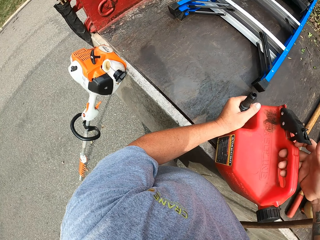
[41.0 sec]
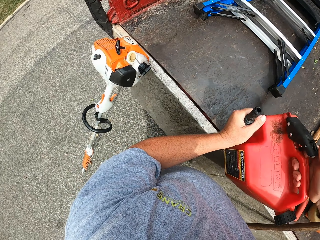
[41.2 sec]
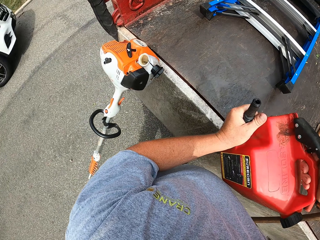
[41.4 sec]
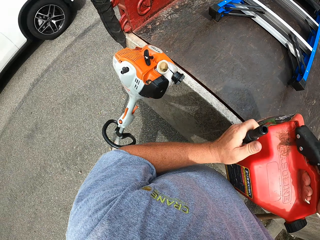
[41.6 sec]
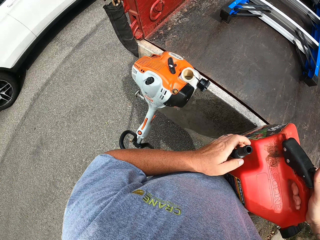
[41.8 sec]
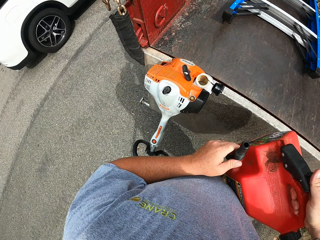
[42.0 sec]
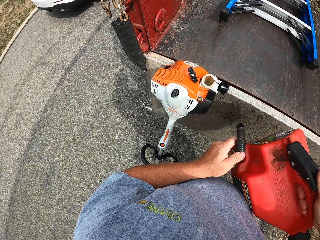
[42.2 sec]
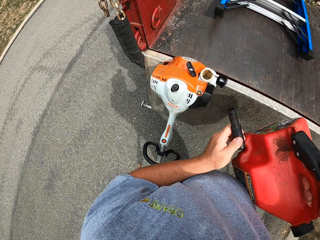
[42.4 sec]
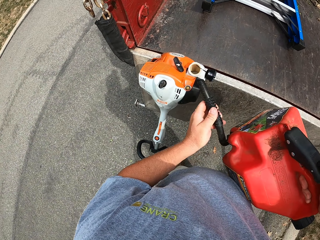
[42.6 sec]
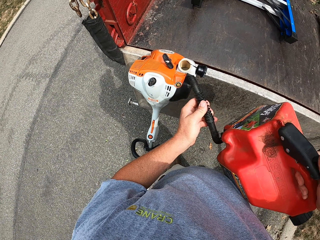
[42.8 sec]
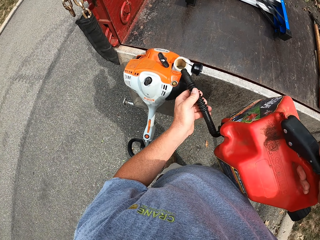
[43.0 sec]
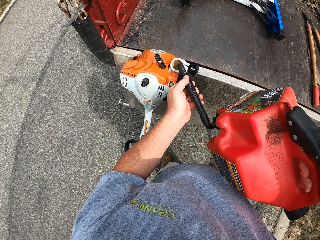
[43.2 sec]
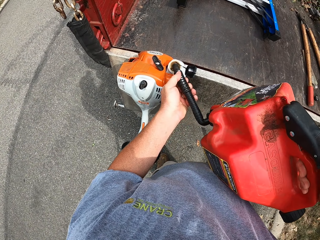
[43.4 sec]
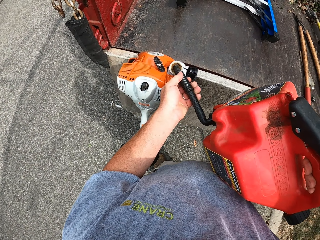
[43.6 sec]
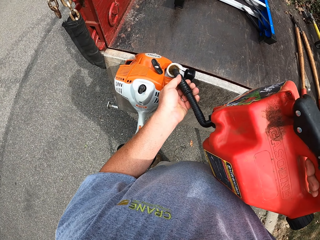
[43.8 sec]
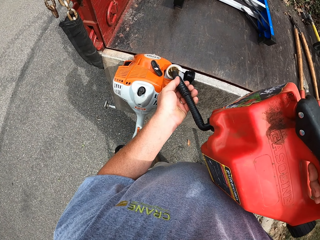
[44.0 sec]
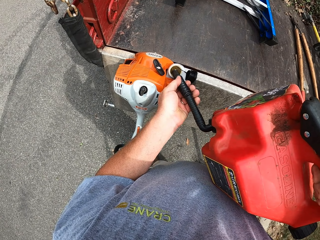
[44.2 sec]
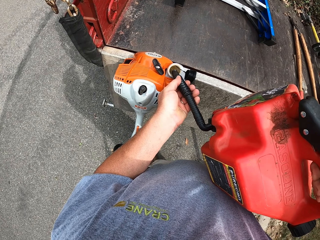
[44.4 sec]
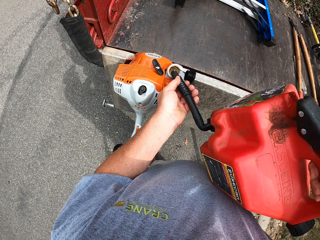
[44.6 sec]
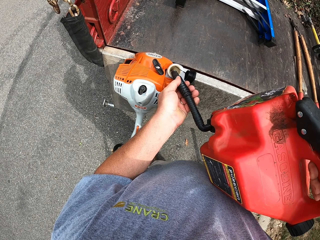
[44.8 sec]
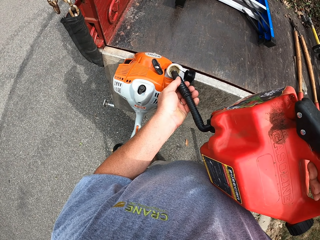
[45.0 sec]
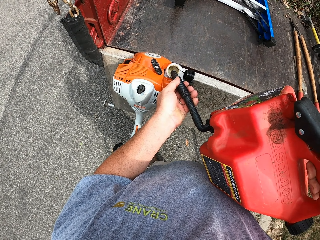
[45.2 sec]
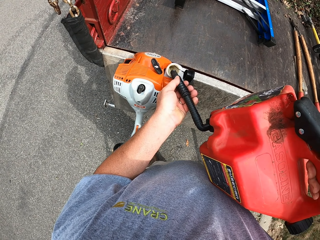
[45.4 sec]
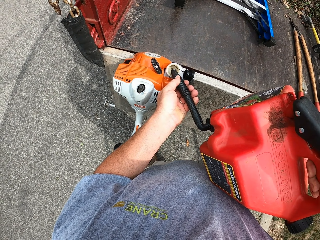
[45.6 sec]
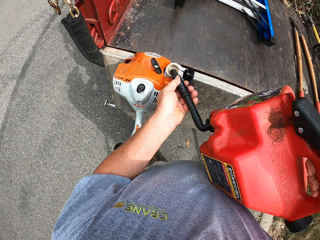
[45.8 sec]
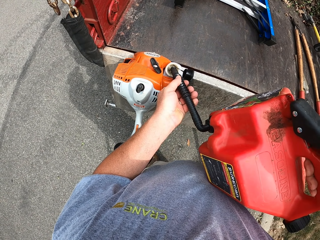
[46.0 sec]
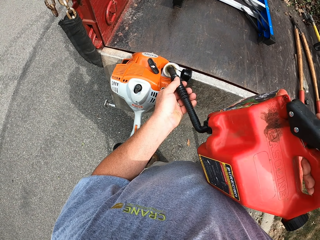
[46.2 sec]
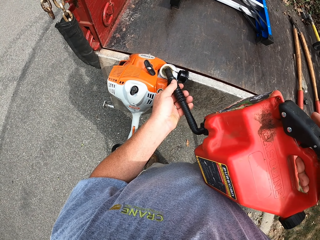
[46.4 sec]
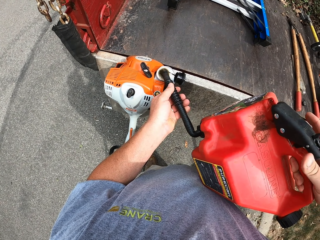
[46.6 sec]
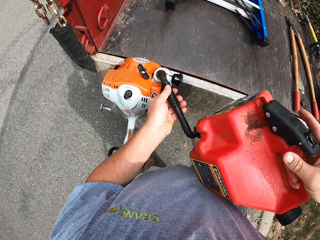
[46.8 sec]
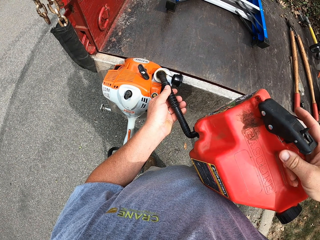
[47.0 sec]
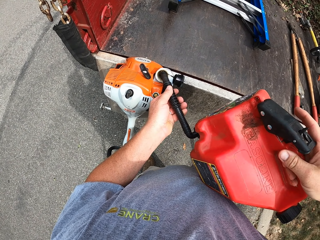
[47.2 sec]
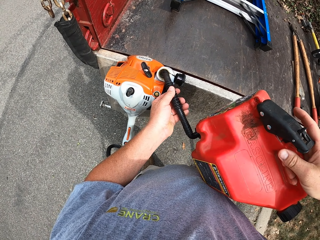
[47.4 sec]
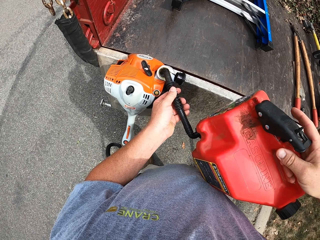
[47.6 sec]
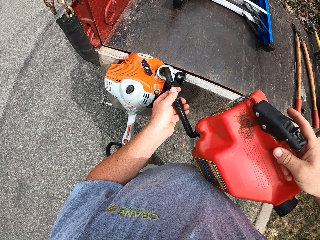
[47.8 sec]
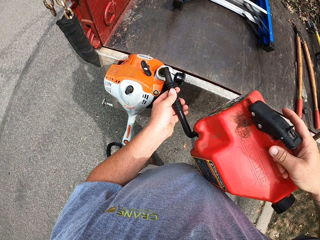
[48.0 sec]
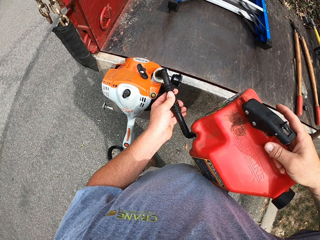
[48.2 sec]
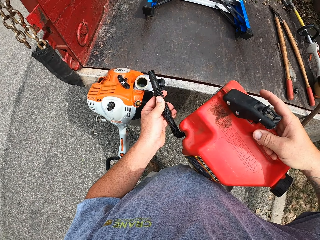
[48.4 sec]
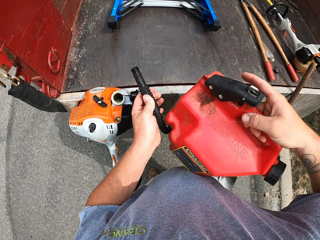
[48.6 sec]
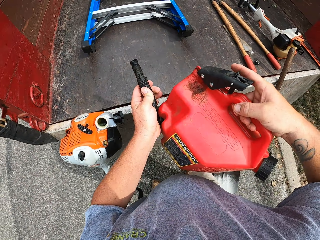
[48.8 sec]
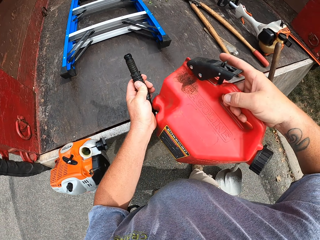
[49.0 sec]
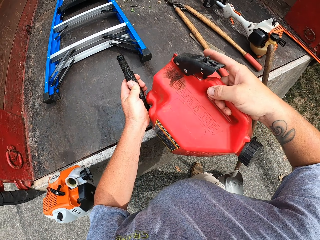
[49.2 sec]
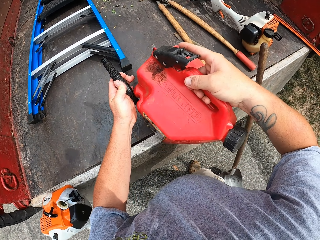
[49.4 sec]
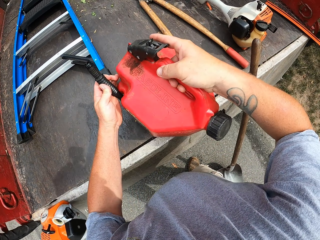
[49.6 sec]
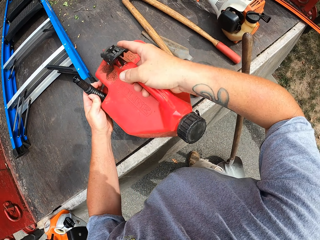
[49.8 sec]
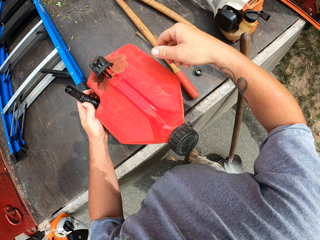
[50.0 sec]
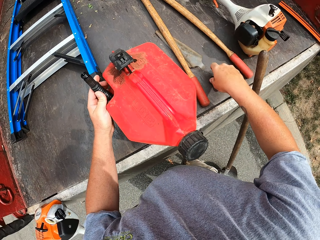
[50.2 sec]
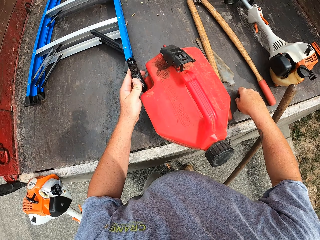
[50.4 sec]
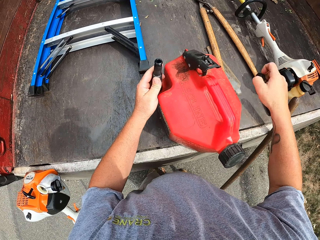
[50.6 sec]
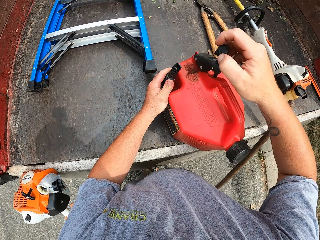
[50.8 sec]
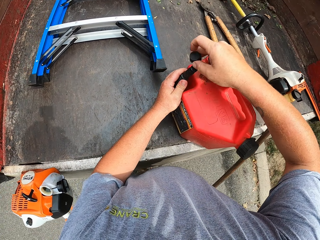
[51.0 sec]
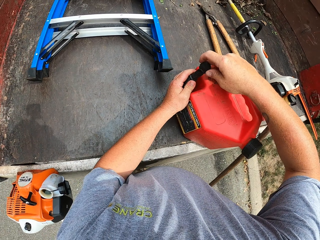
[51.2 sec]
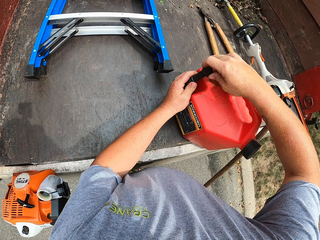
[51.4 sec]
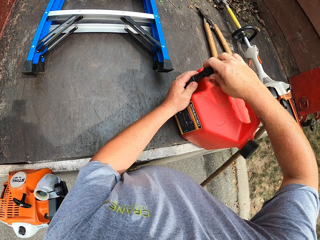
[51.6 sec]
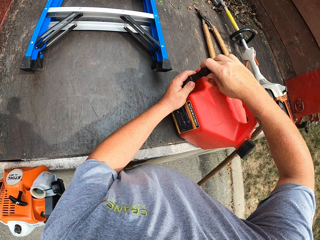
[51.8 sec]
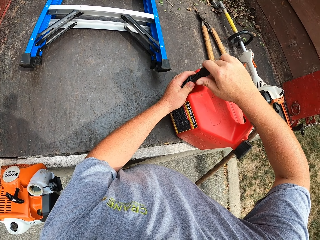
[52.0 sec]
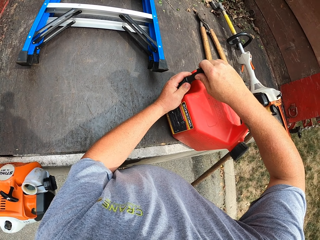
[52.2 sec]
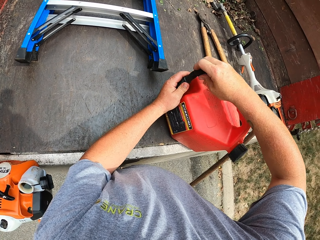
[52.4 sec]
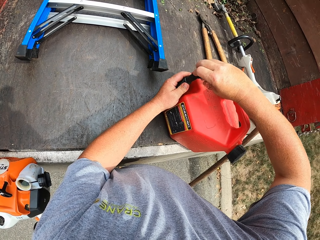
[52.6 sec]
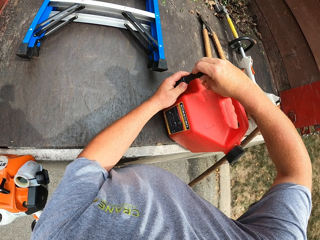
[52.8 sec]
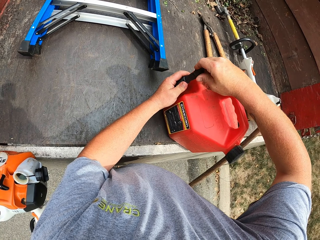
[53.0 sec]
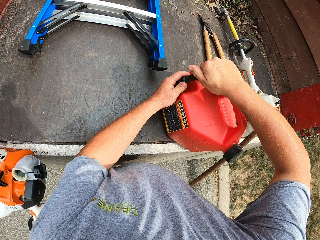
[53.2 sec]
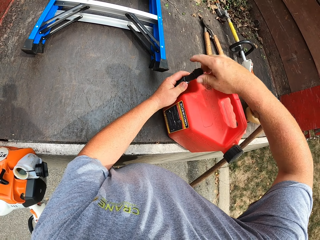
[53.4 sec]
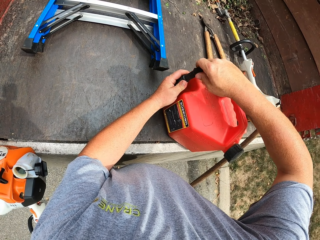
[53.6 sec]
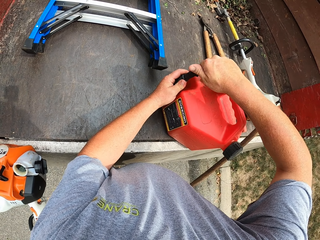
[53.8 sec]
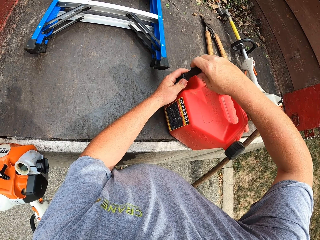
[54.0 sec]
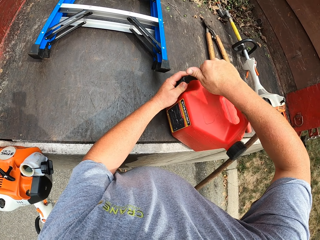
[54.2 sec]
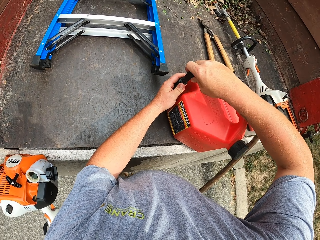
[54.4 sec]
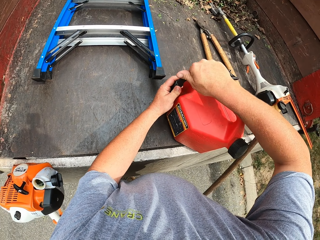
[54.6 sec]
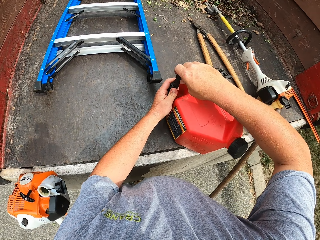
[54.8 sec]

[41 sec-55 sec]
The camera wearer lifts the jerrycan from the ground. They pour oil into the pole pruner tank. They place the jerrycan on the truck and close the jerrycan.

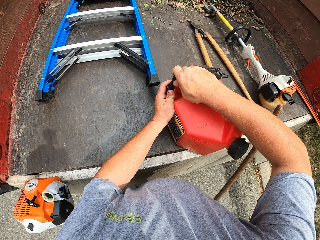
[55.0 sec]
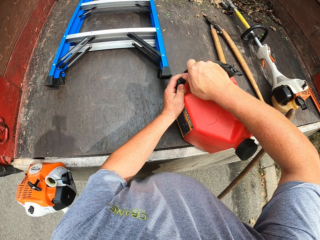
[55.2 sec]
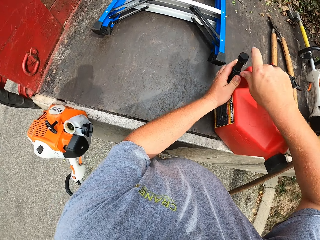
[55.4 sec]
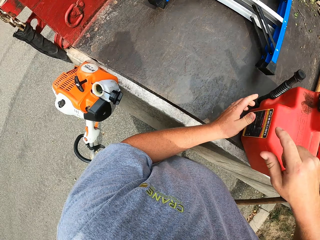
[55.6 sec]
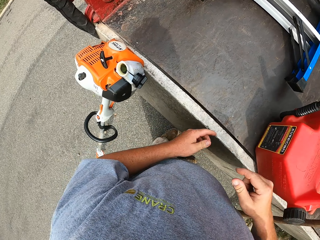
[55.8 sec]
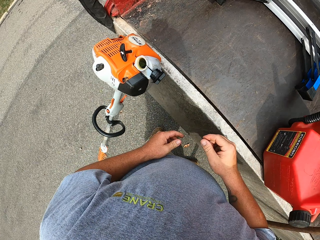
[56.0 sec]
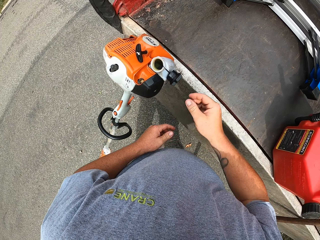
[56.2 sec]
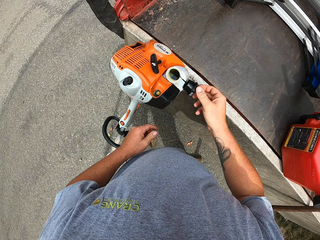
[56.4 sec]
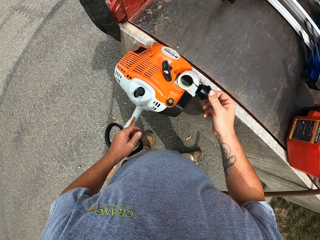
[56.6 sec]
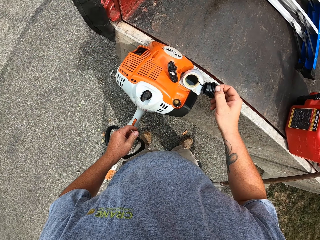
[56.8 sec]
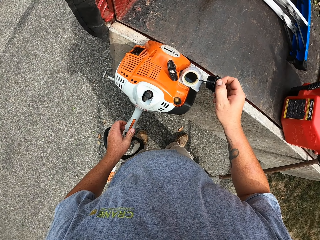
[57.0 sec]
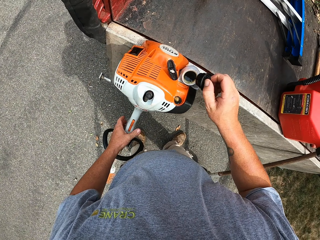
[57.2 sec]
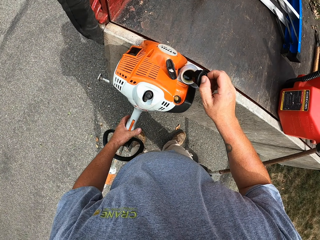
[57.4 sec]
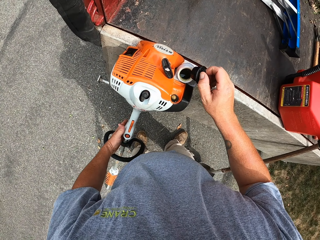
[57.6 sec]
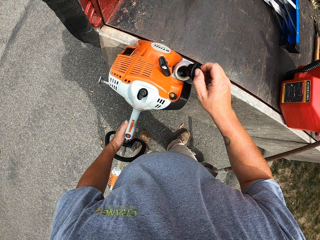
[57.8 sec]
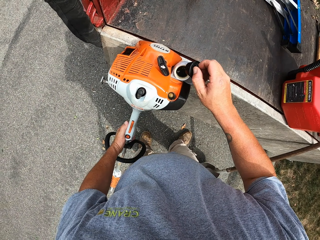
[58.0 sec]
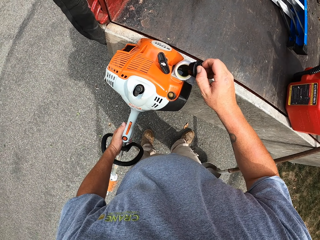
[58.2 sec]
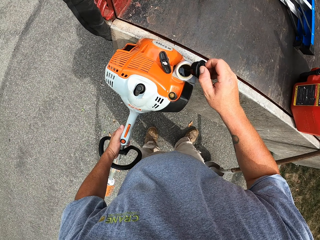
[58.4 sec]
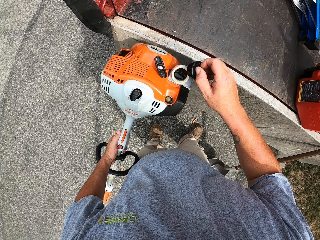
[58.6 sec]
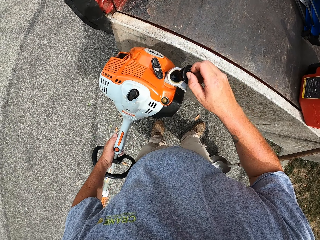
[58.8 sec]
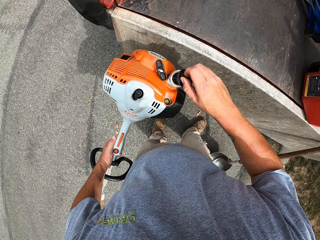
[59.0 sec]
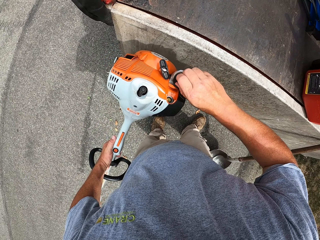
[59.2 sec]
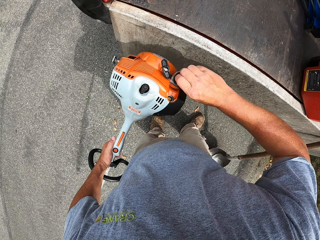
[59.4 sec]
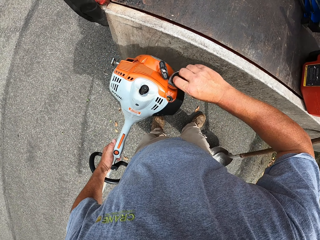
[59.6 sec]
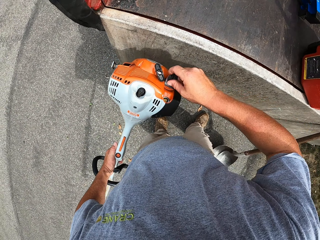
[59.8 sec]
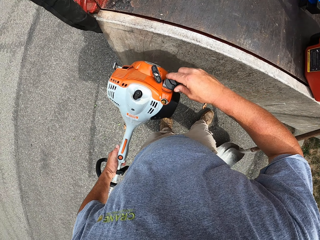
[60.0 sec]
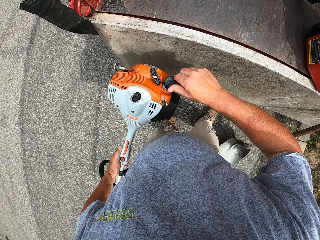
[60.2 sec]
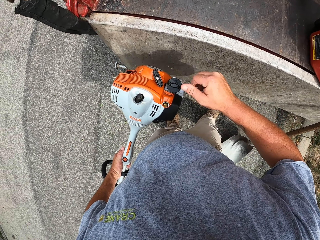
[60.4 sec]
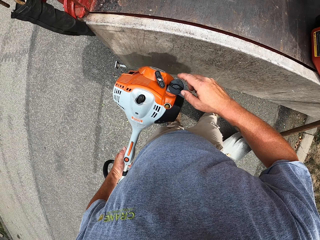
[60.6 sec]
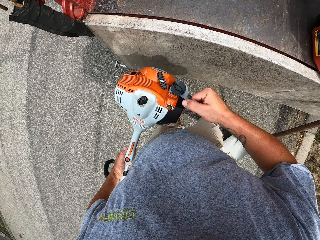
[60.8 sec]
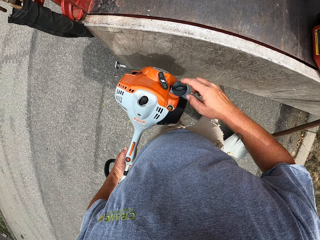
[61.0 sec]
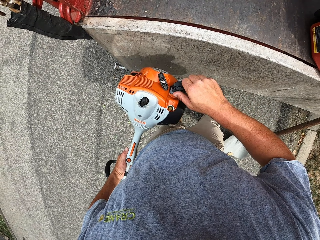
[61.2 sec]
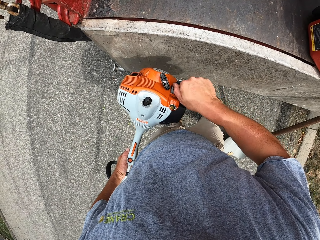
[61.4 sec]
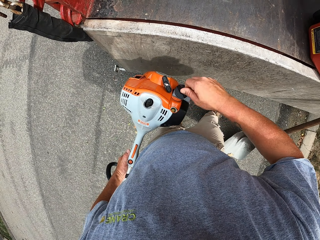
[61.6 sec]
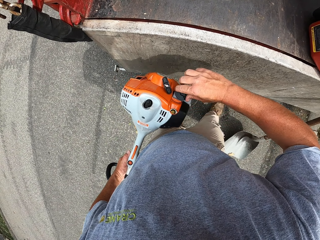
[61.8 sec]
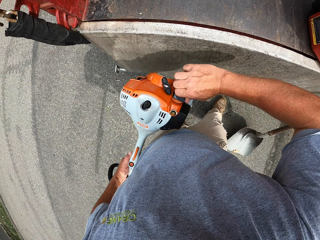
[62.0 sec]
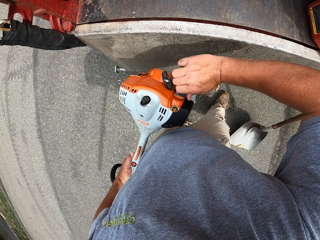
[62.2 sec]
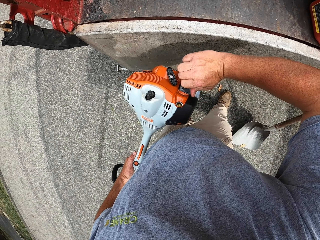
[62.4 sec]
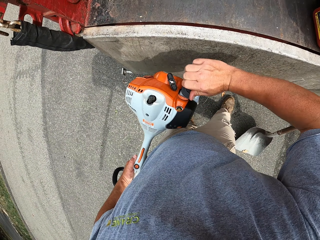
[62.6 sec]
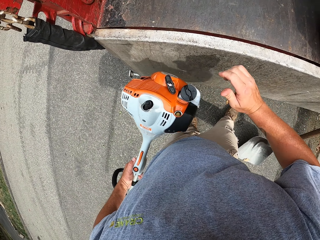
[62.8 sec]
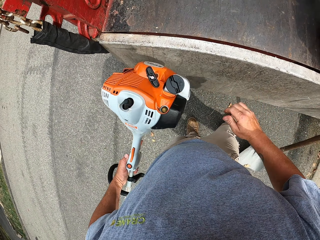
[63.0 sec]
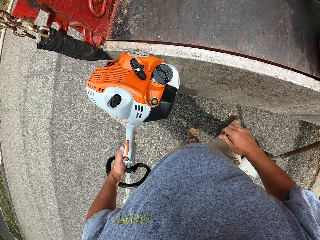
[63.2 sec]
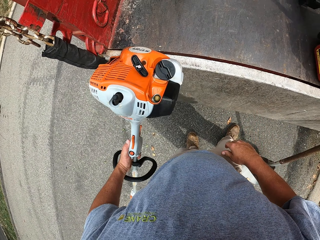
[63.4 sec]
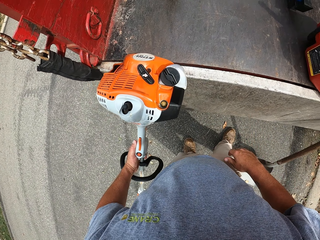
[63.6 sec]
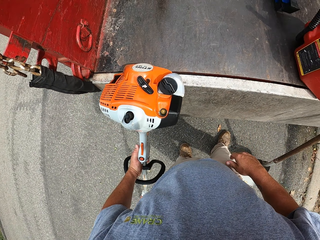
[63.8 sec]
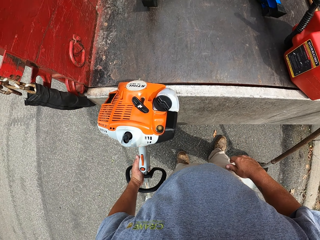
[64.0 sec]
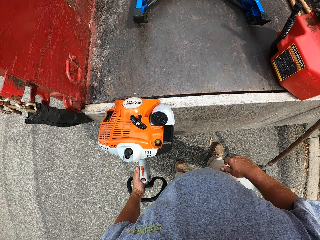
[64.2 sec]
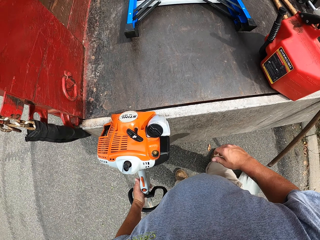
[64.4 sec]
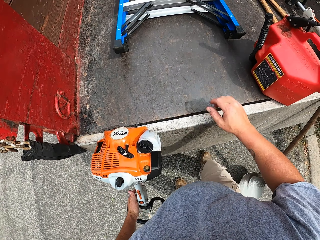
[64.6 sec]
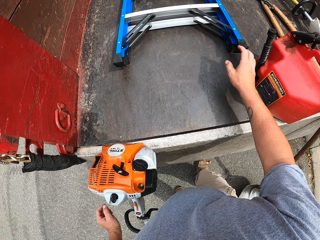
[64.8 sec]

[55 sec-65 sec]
The camera wearer corks the pole pruner tank. They hold the lid, lift the machine and close the machine.
